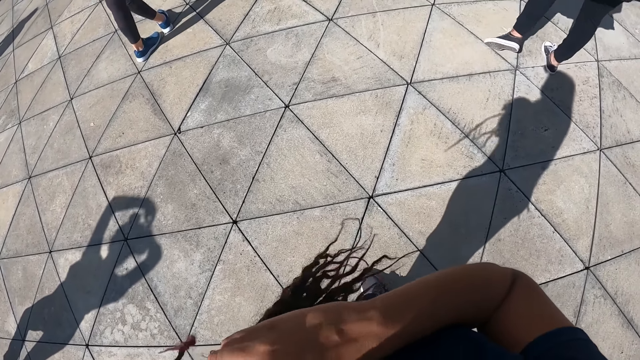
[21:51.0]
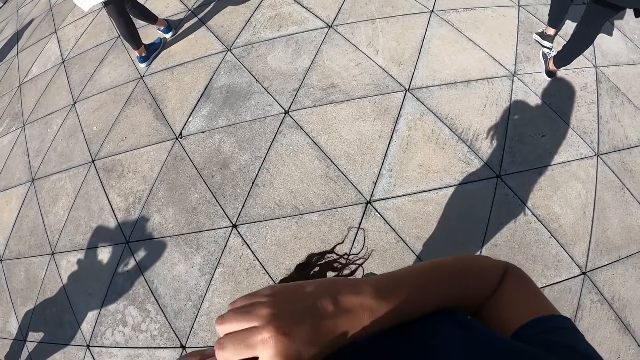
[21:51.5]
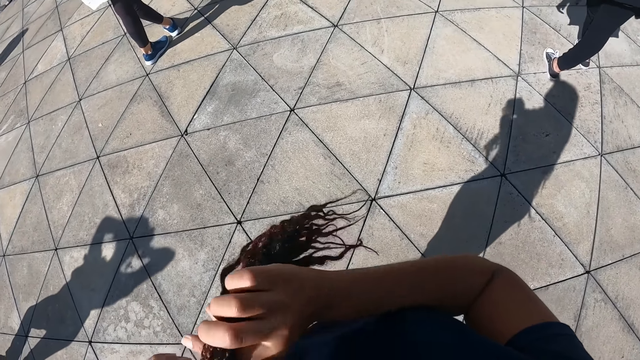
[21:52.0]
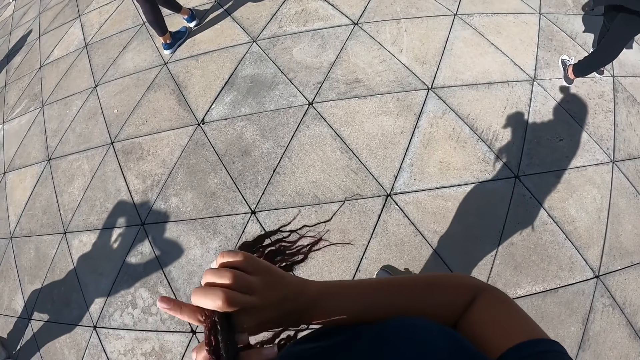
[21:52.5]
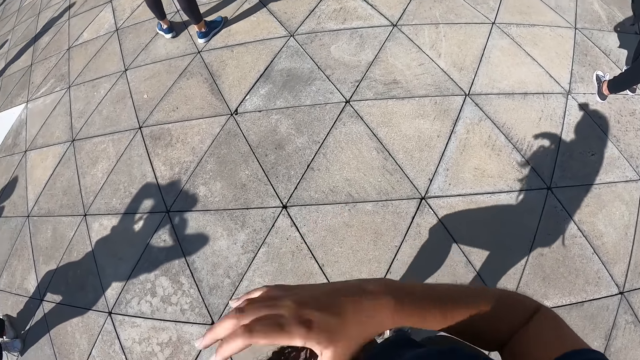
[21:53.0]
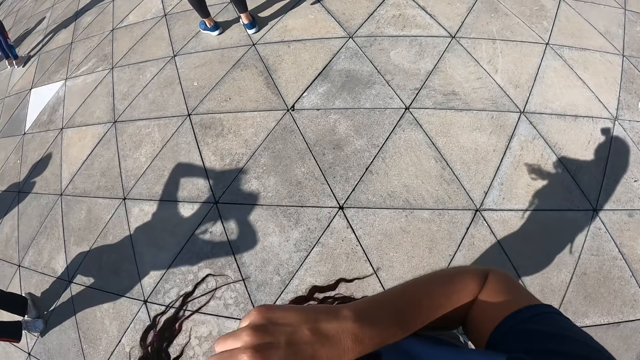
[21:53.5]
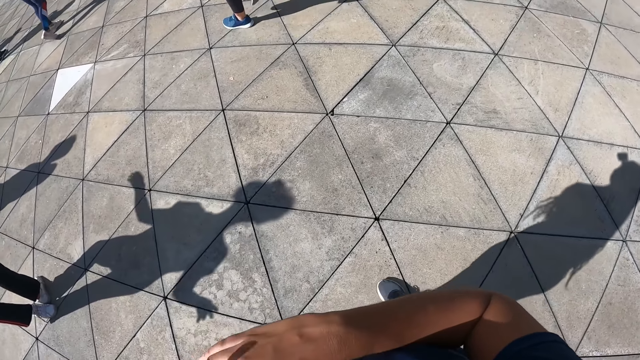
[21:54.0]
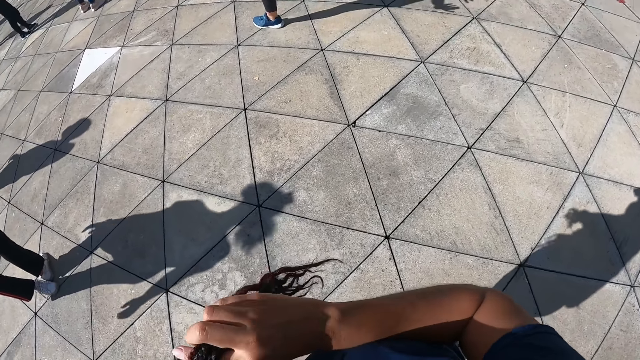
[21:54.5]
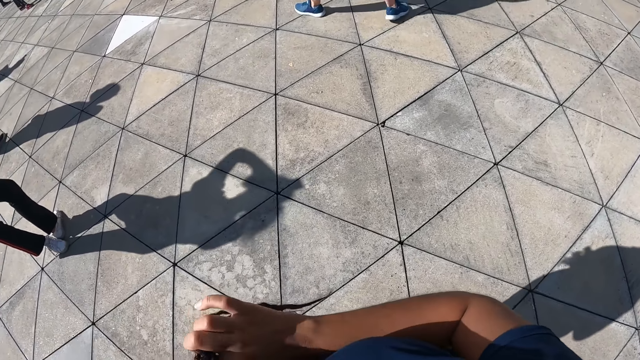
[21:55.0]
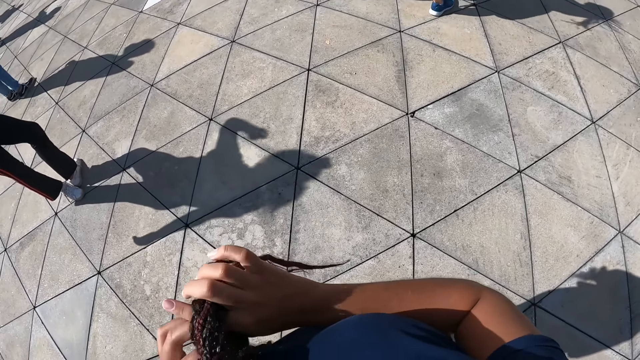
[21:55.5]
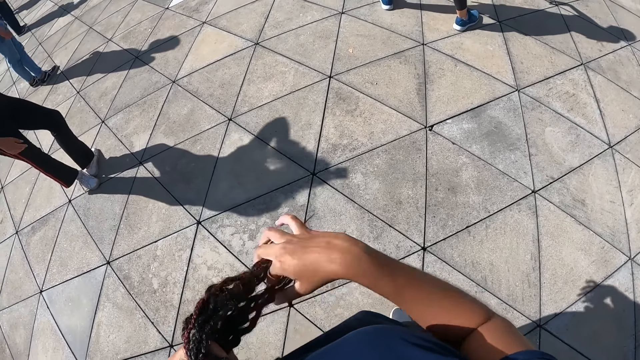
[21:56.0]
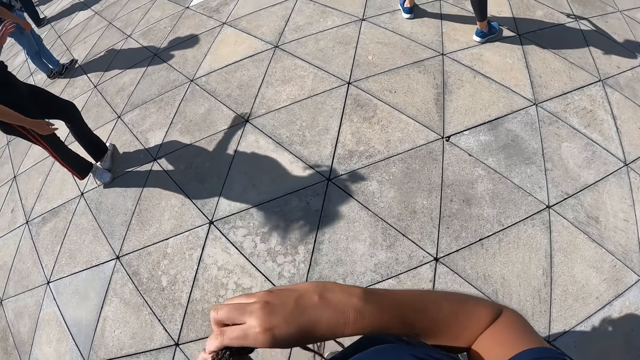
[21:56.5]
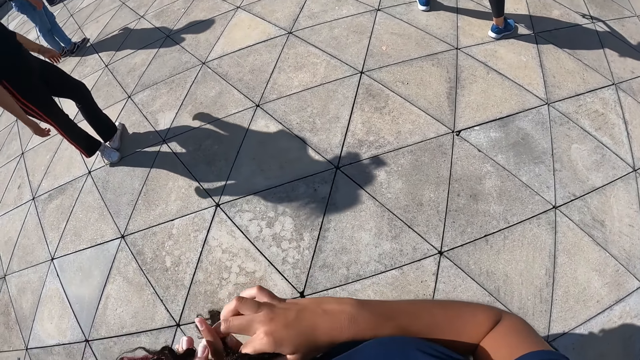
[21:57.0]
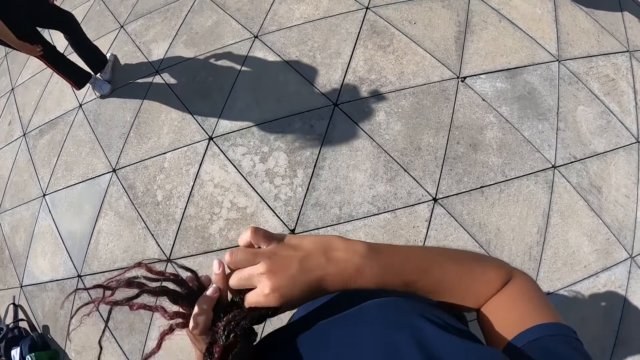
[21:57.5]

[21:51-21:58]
The camera wearer knits her hair.

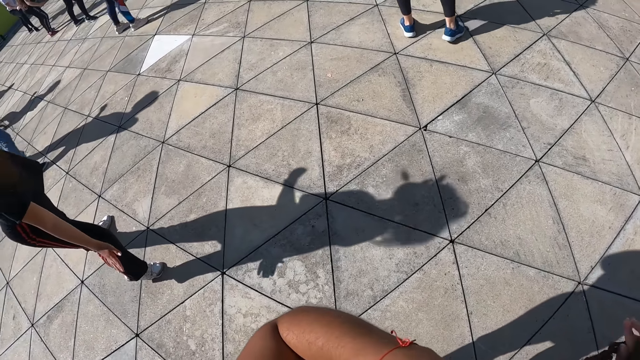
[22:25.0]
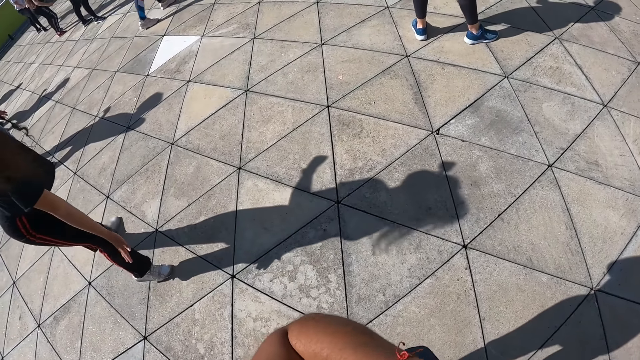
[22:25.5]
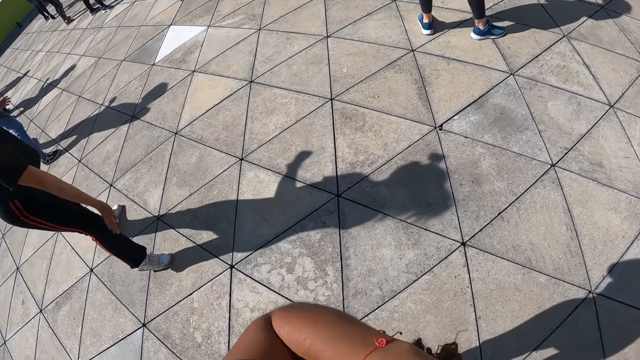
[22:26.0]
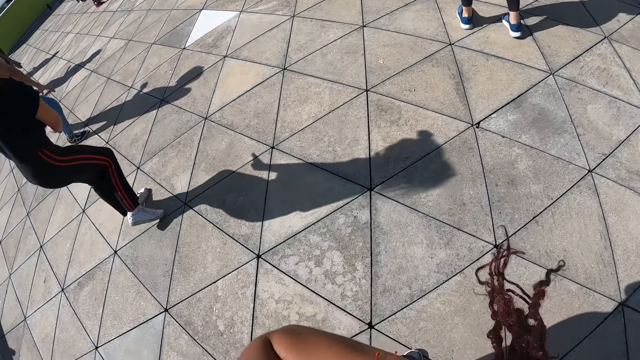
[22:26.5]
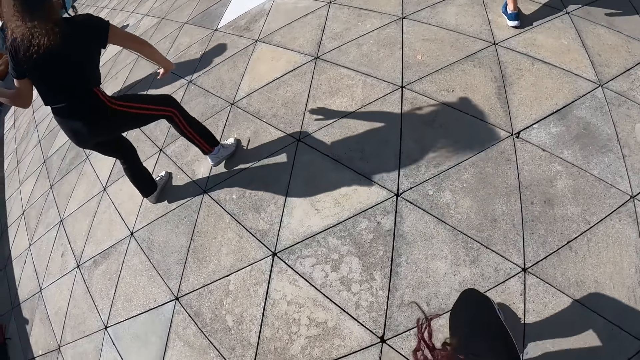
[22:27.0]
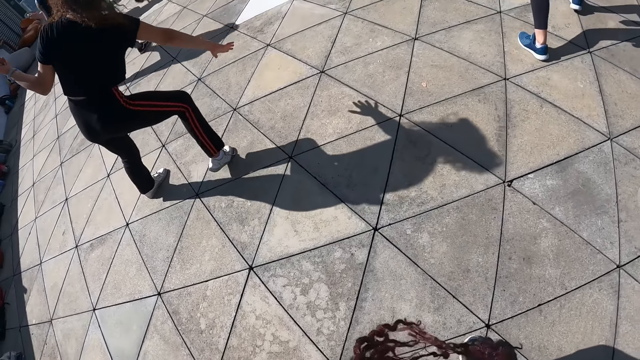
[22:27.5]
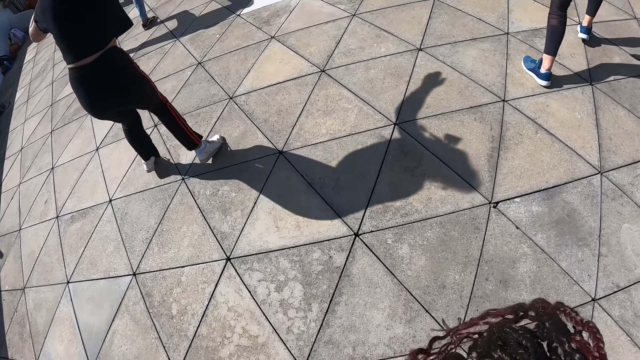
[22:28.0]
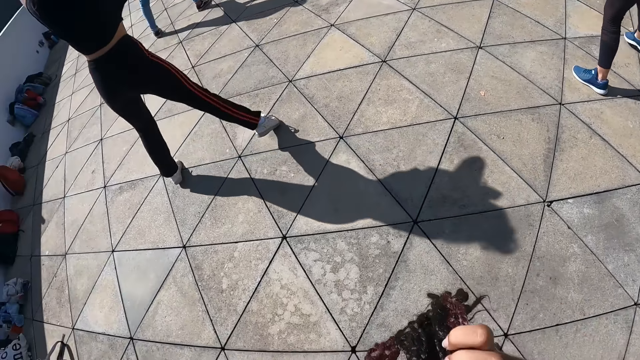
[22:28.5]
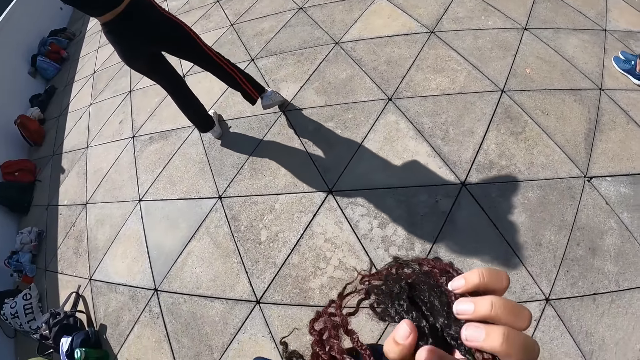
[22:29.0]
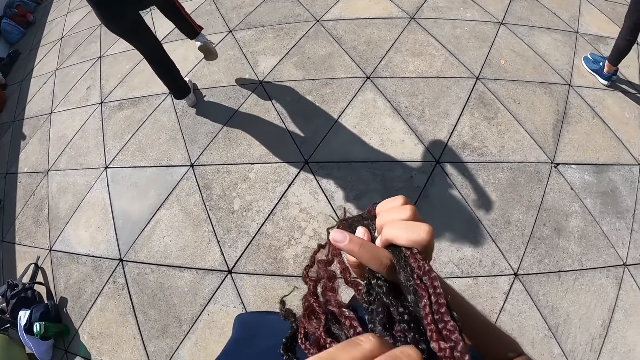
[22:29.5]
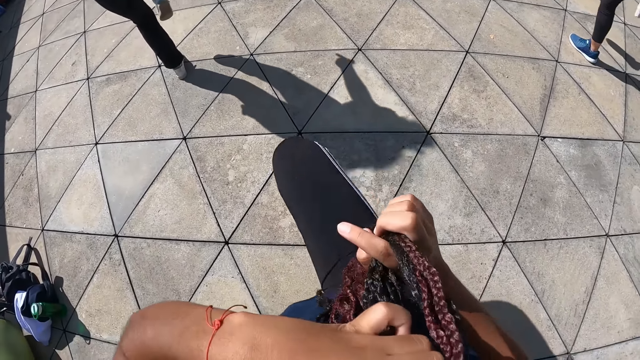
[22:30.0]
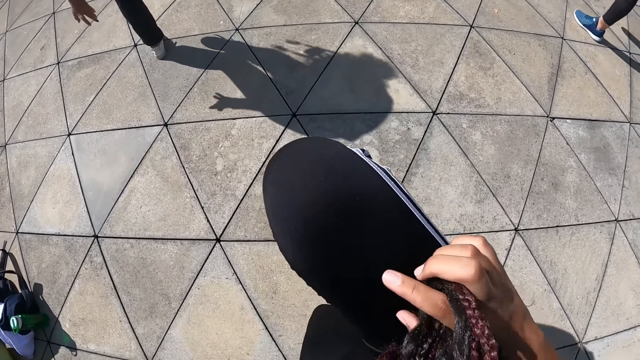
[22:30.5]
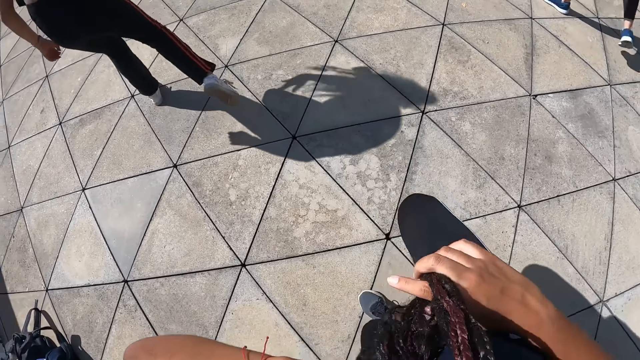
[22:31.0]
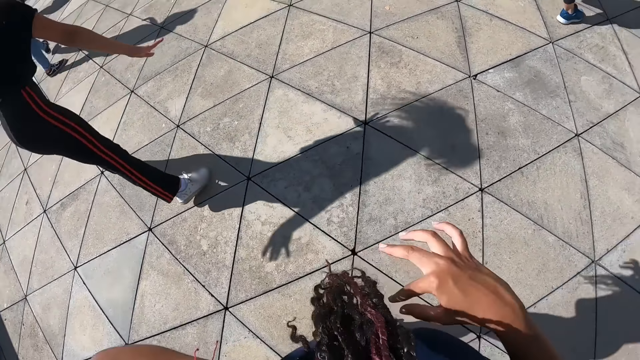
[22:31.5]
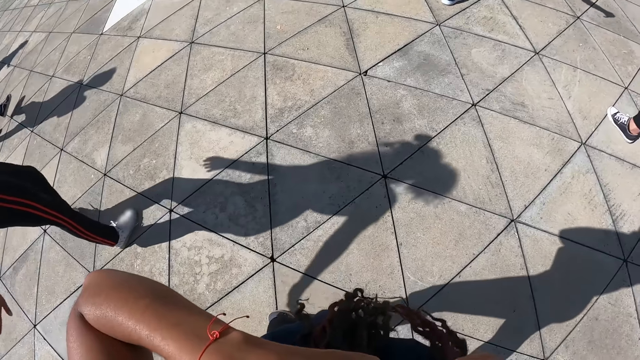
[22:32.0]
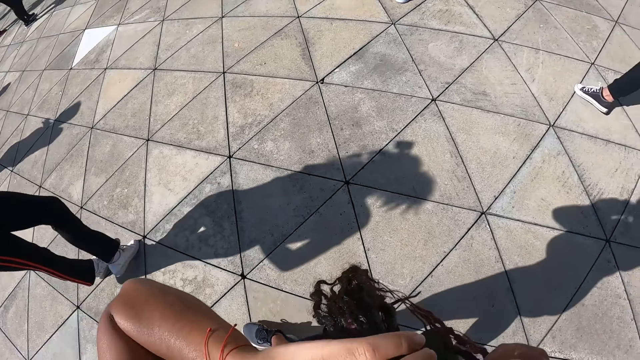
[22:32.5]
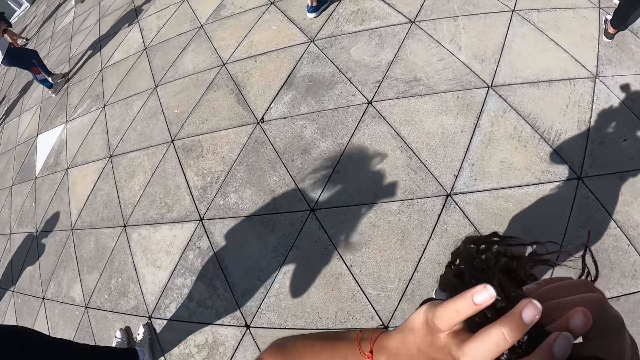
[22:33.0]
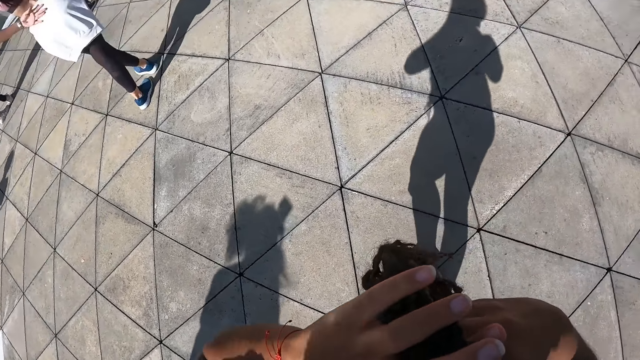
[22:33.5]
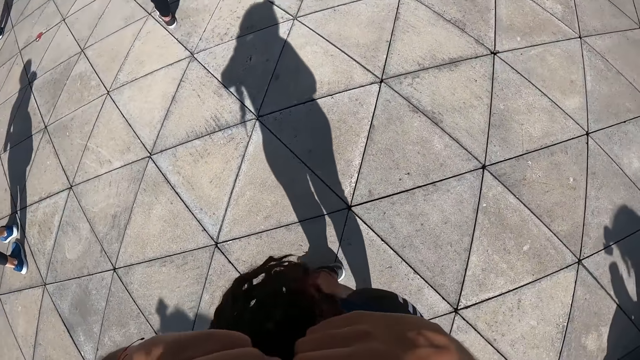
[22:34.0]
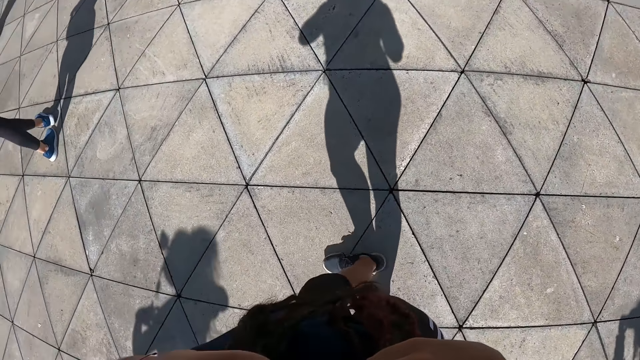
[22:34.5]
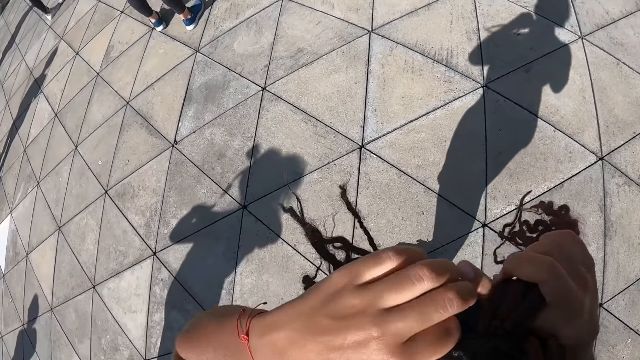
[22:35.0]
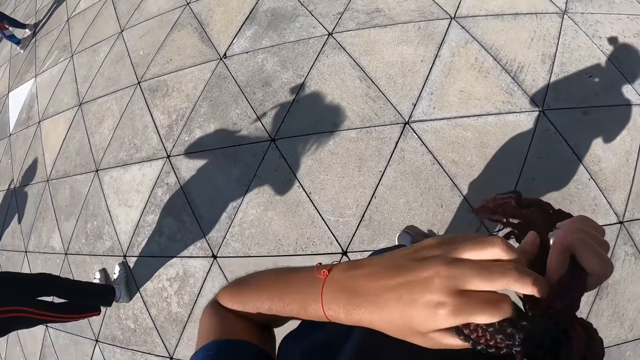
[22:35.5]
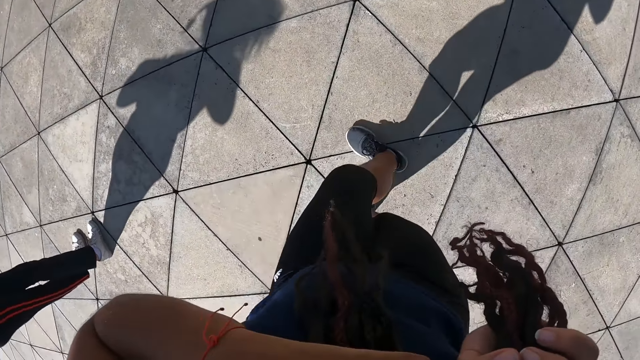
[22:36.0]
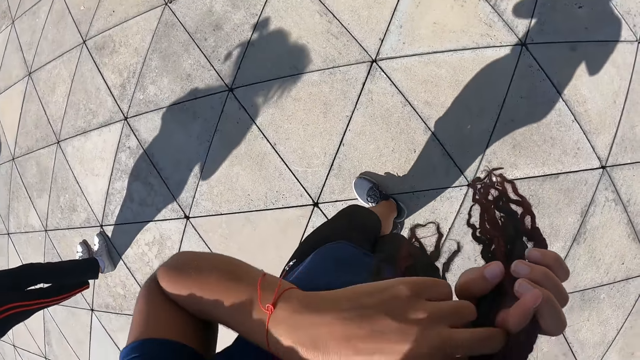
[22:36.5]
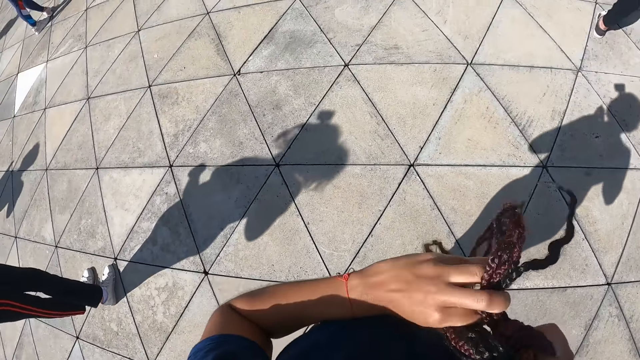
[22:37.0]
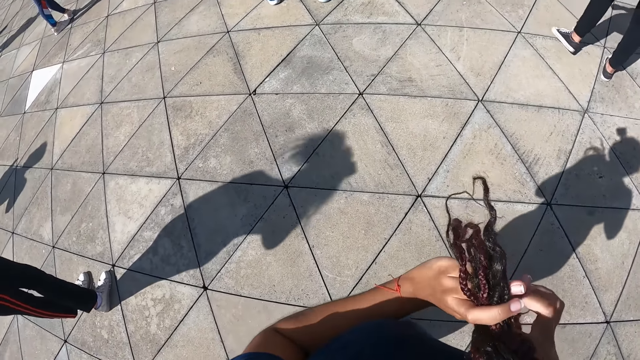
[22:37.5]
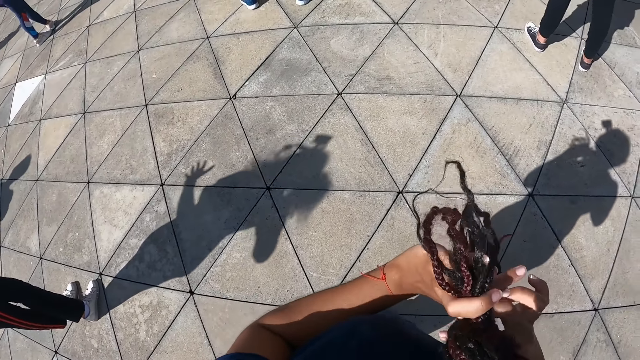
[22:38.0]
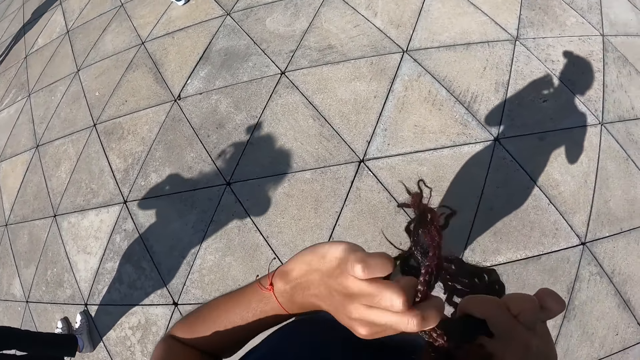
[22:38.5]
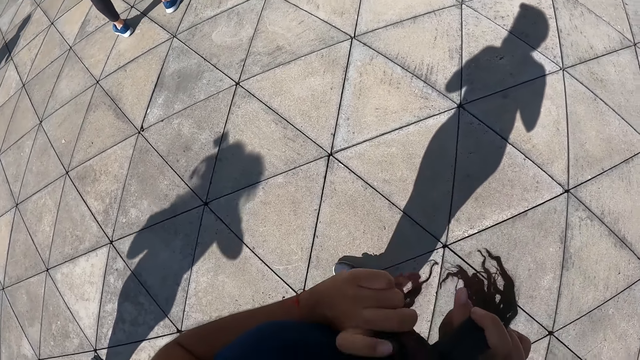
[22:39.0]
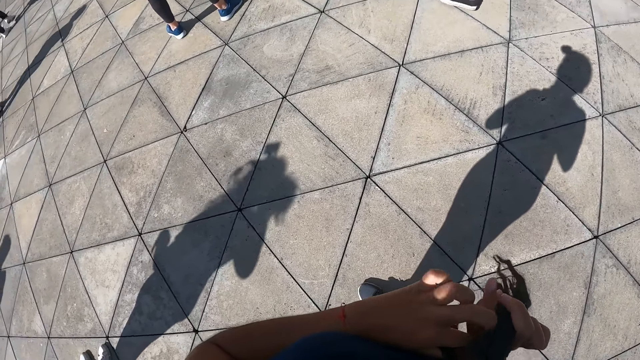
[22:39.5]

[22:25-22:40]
The camera wearer plaits her hair with her hands. She dances with the group of people in the dance centre.
